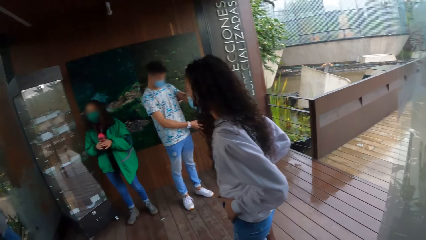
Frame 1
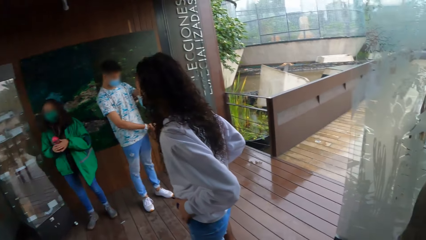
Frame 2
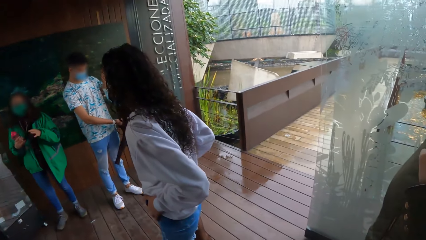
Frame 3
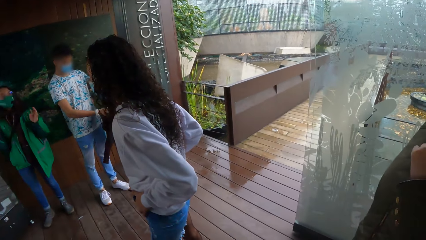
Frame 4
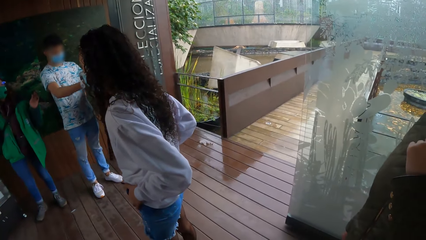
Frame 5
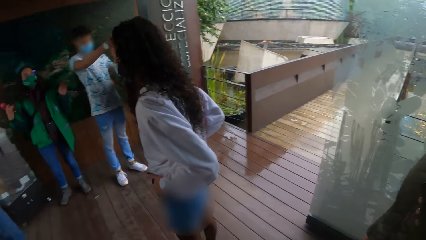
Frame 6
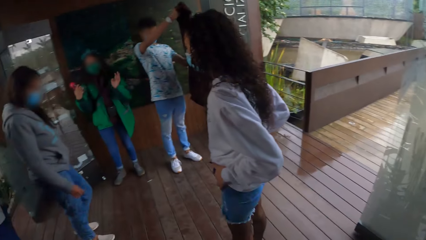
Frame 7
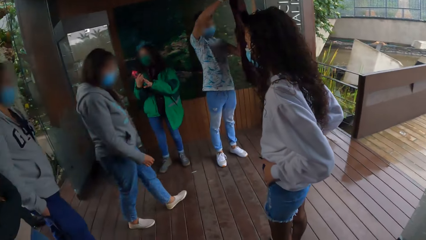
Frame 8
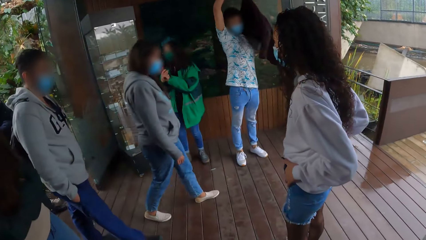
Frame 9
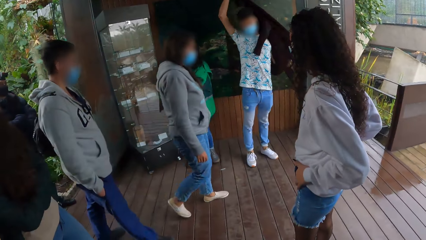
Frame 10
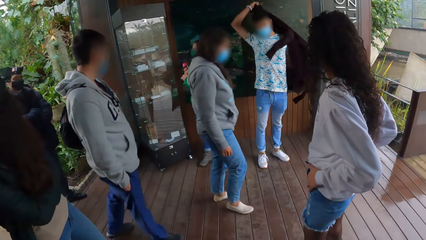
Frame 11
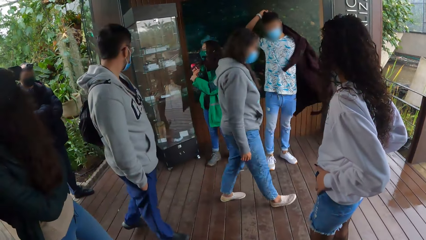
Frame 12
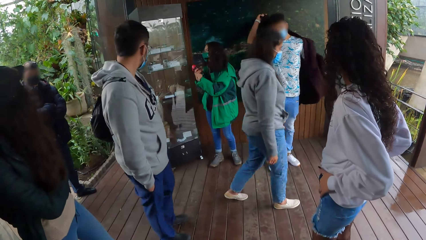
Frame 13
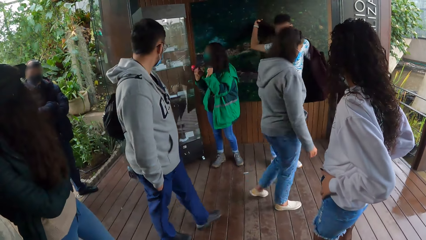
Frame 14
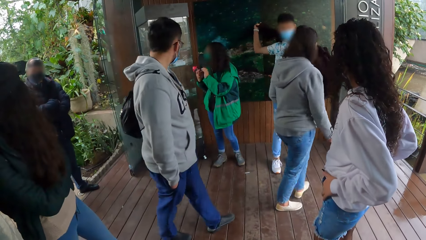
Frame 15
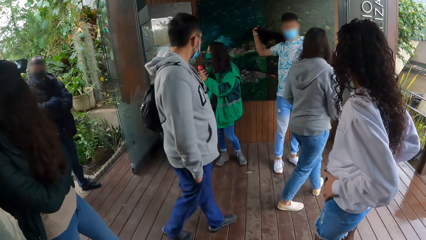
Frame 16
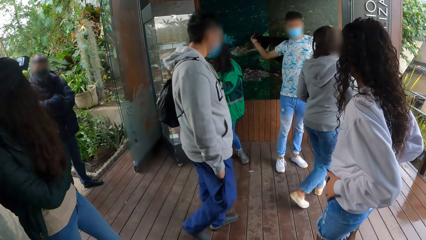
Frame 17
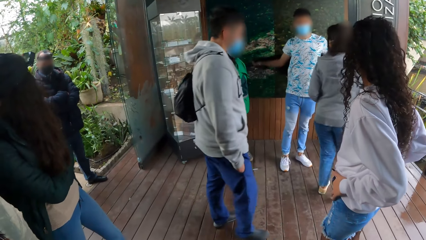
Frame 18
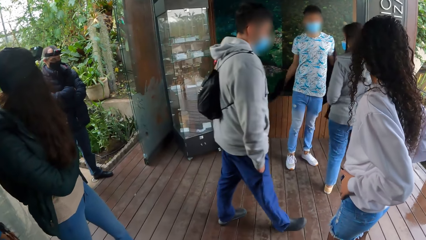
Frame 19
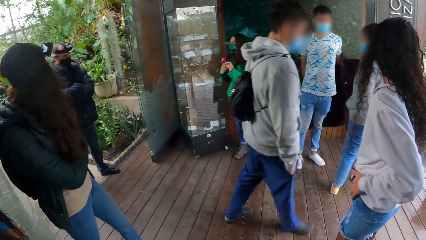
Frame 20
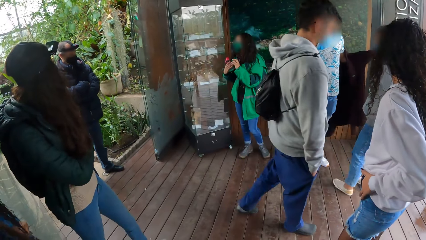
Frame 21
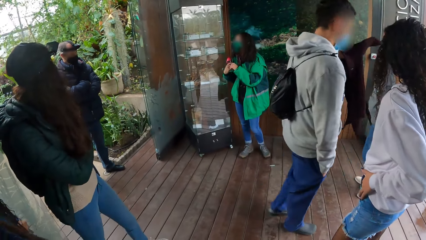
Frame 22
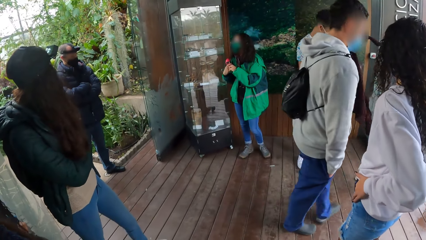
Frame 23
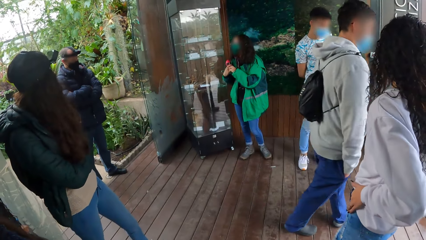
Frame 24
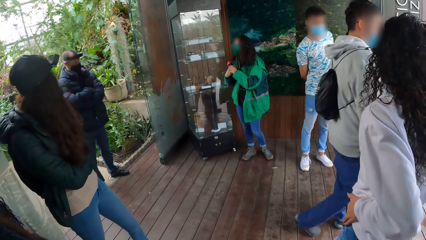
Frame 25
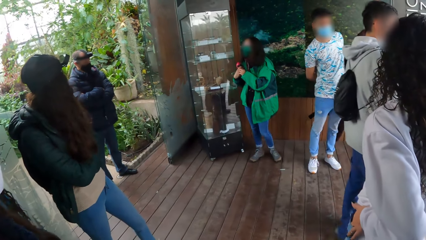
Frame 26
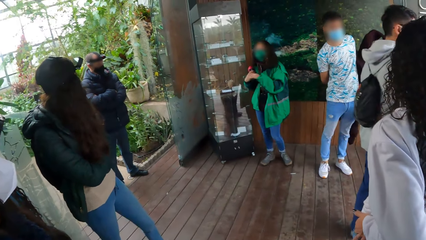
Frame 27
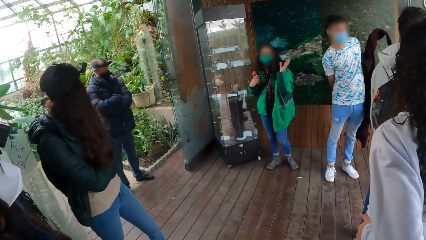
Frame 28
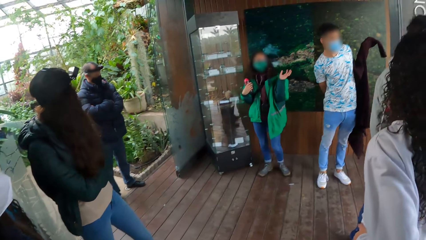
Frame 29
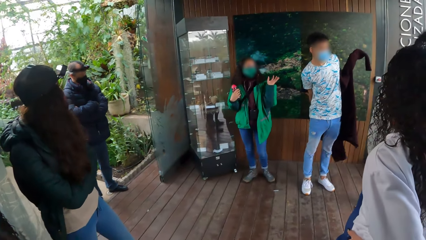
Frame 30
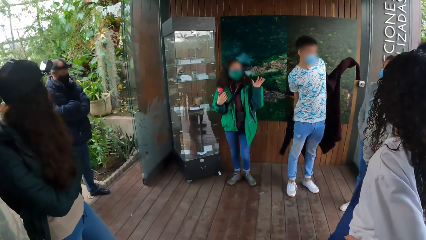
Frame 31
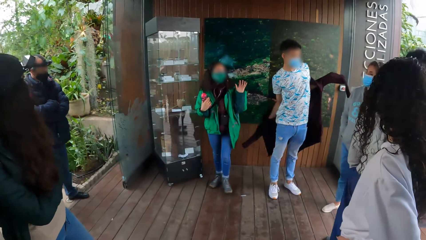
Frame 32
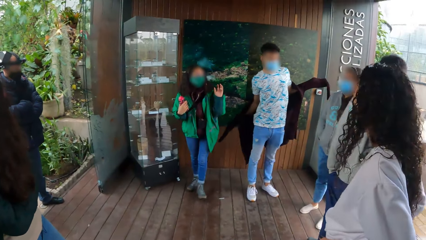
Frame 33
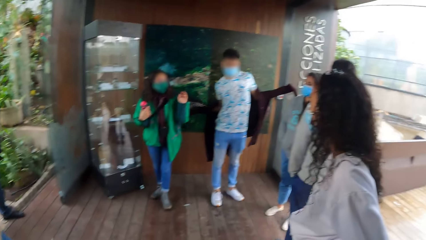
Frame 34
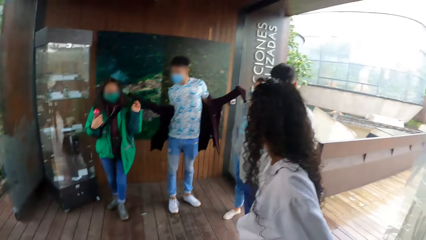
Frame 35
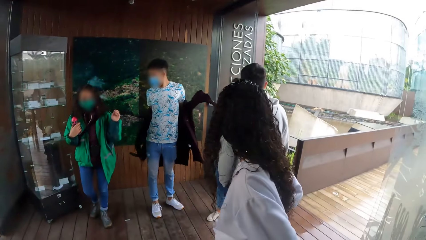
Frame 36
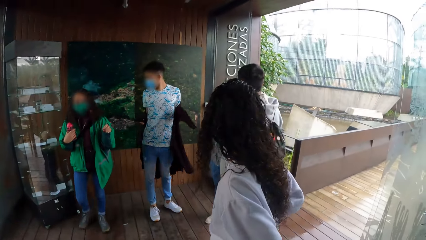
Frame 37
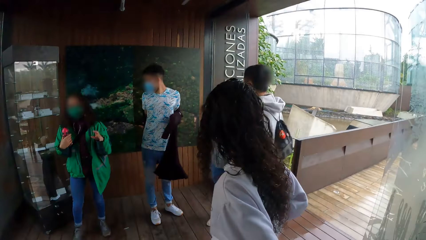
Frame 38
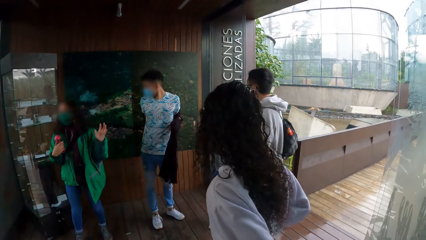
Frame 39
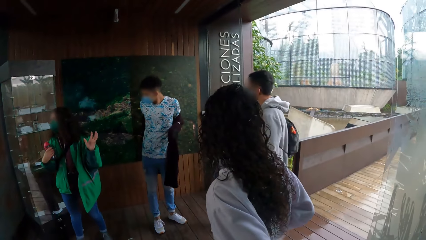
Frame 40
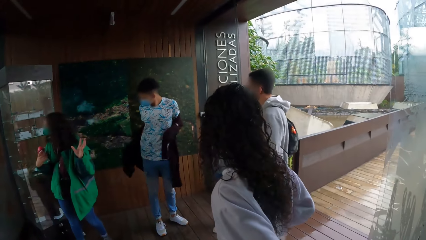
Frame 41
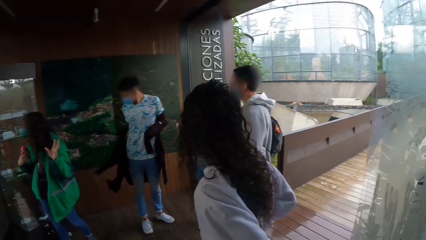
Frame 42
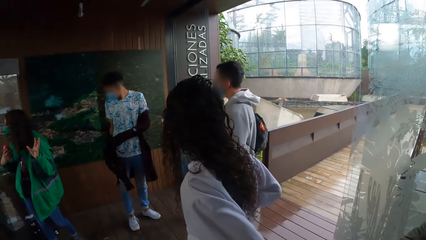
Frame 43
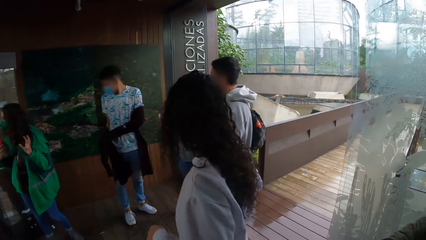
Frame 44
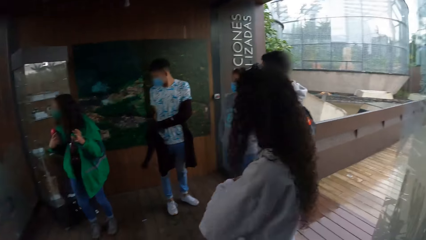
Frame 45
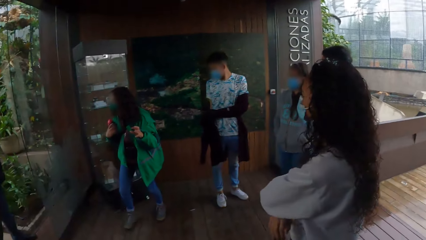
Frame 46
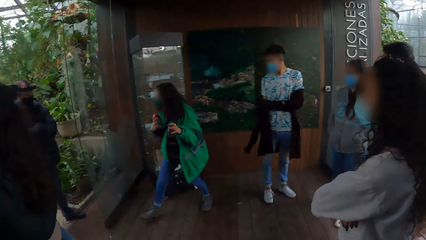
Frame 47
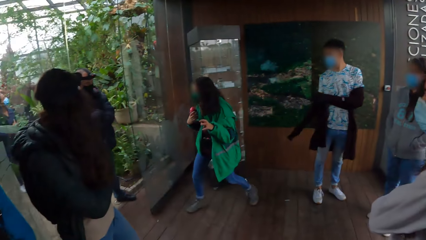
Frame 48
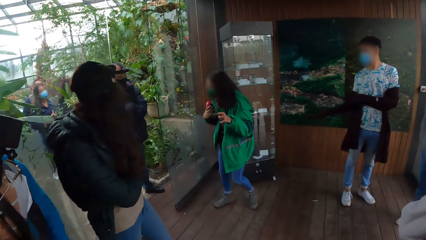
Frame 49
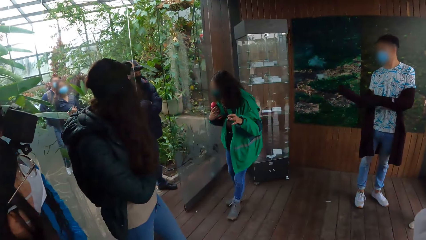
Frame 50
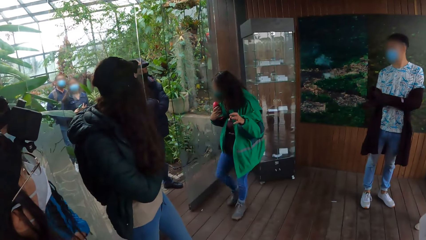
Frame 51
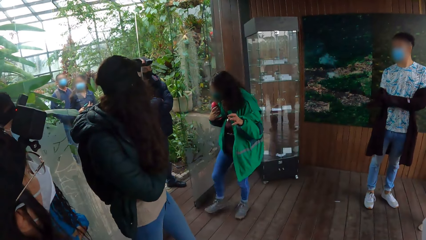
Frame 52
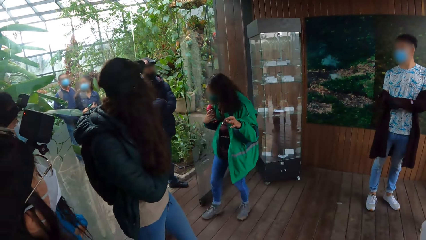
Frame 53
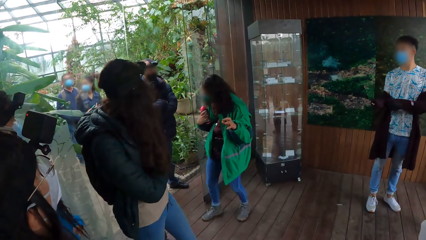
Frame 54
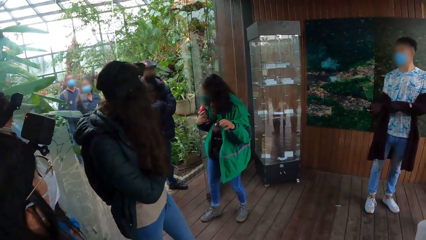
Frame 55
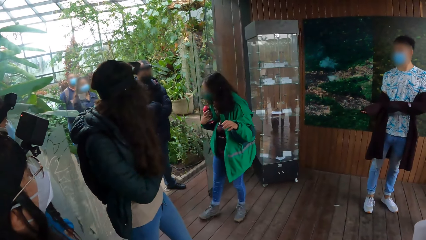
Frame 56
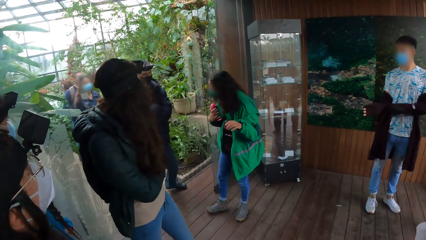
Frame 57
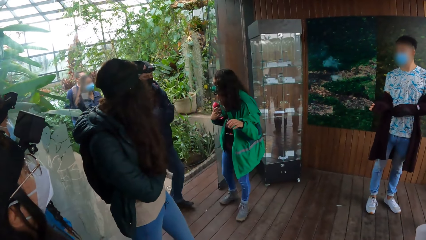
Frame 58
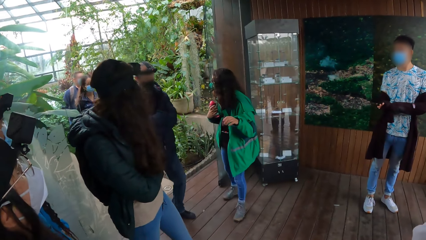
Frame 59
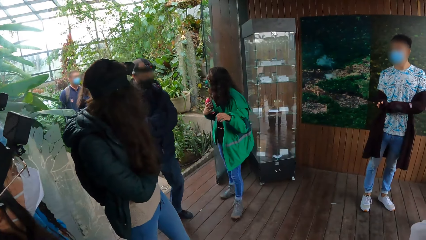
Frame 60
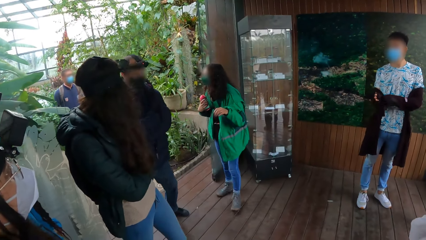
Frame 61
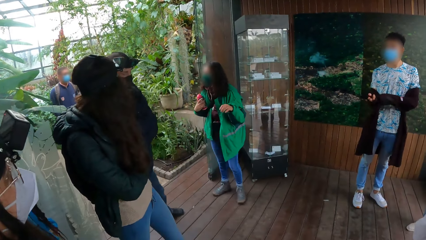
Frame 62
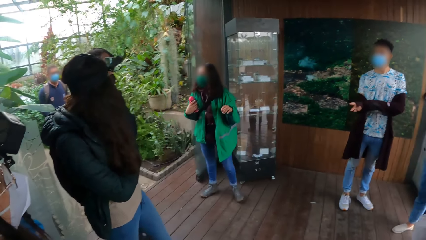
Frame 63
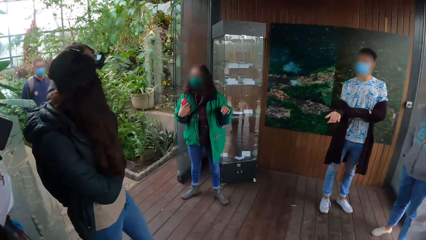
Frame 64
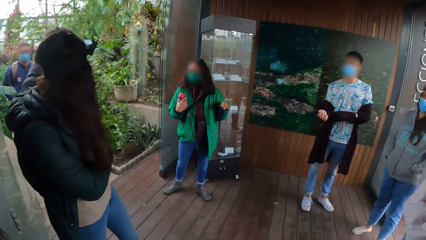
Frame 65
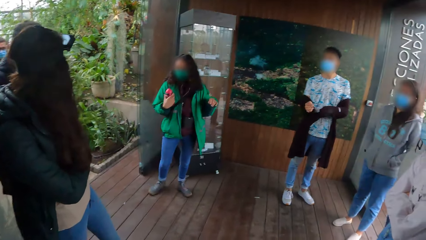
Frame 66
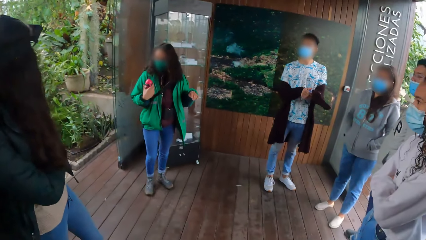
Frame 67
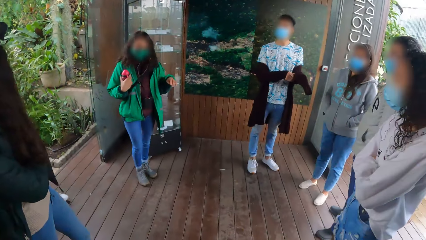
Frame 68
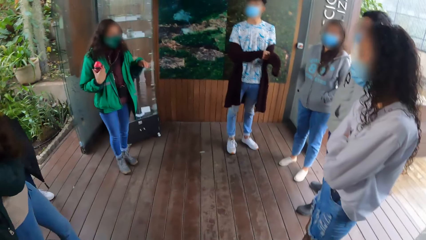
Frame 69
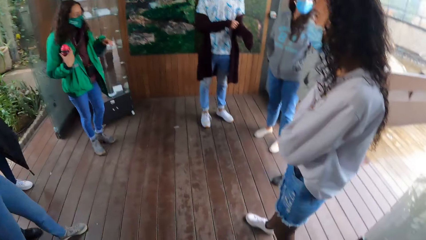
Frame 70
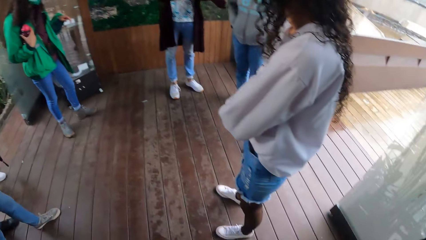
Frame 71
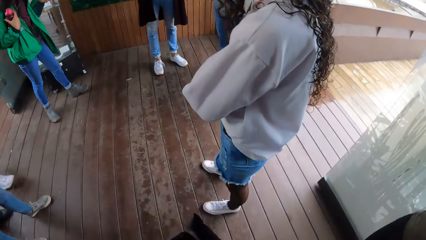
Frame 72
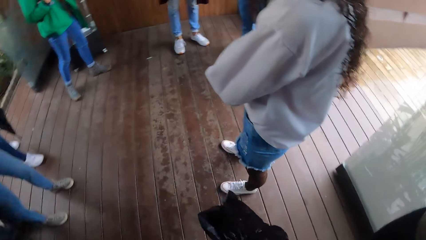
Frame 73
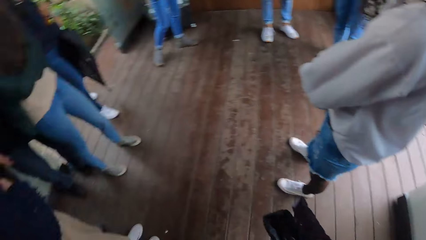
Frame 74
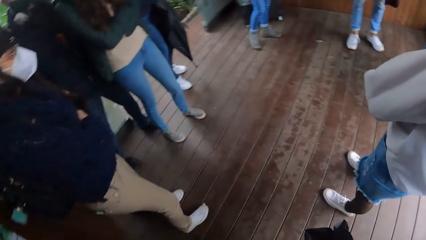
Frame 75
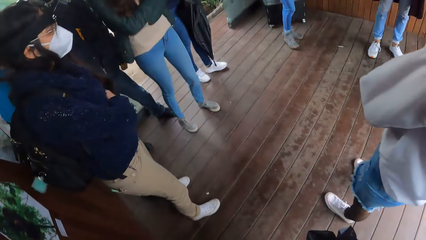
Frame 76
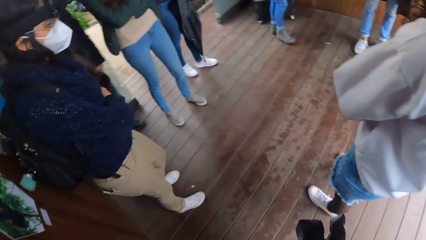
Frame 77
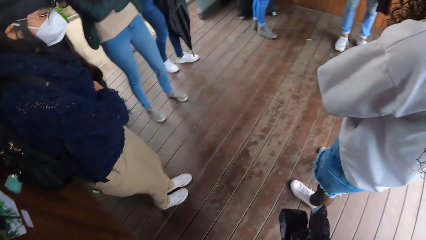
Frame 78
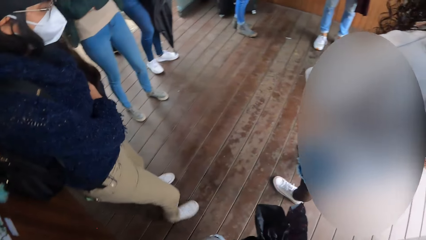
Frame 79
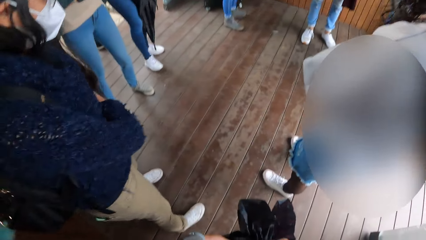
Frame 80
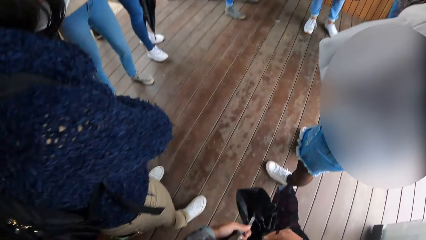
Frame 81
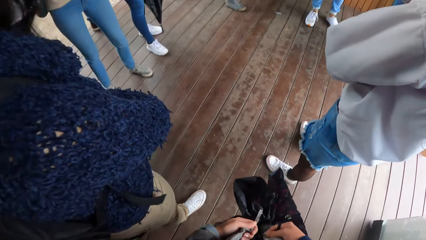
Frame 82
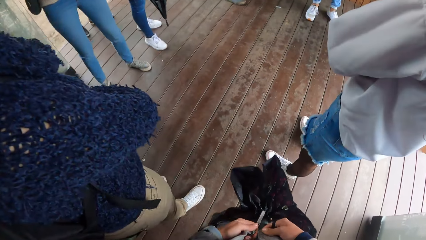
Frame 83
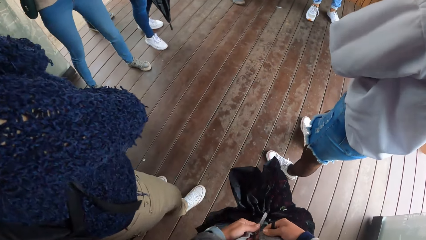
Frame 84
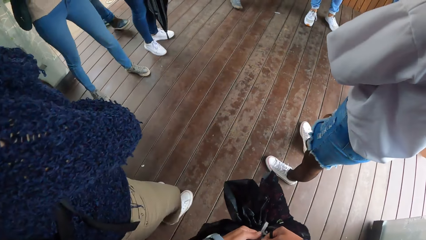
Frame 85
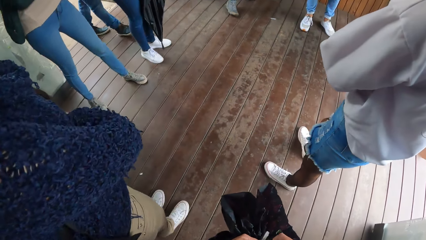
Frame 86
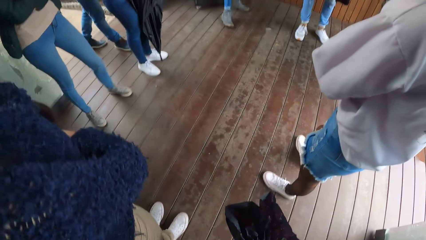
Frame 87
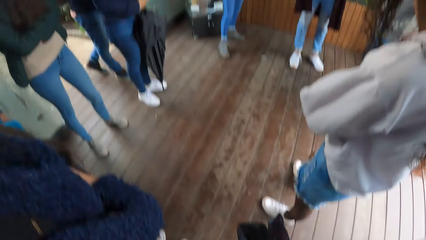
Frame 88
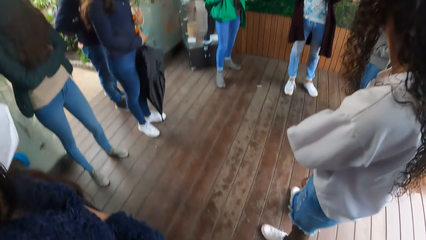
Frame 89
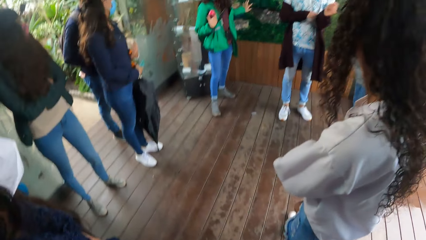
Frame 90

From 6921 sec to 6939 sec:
The woman transfers a water bottle from her left hand to her right hand. A man wears a sweater on his body with both hands. The woman moves towards a glass door. Another man and a group of people walk into the exhibition room from the garden. The woman moves from the glass door towards a wall painting. The camera wearer holds her sweater zipper with both hands.
